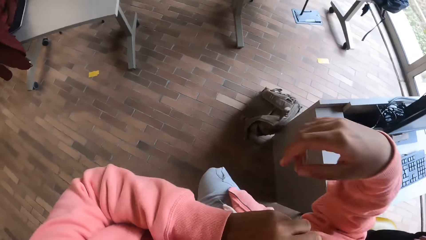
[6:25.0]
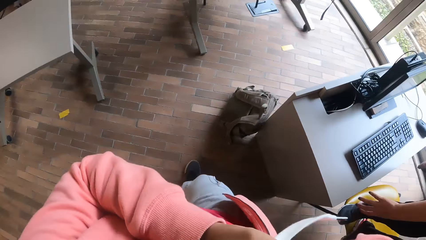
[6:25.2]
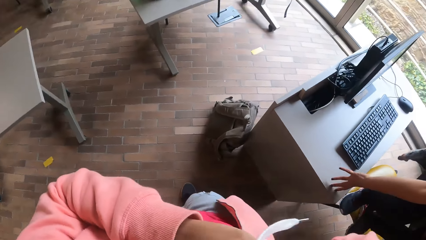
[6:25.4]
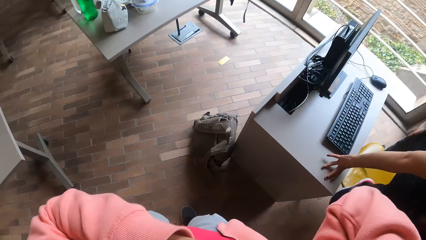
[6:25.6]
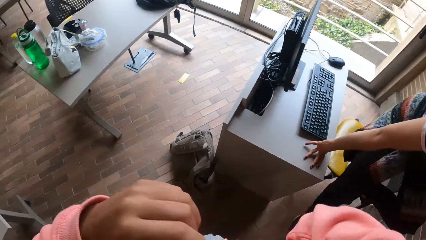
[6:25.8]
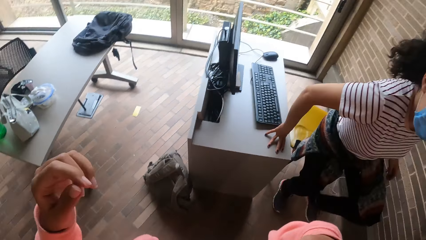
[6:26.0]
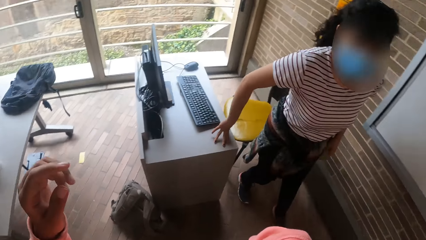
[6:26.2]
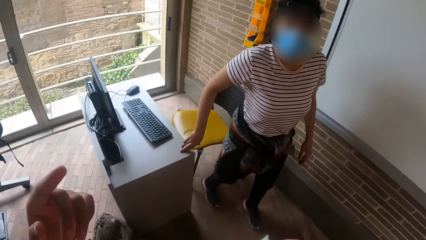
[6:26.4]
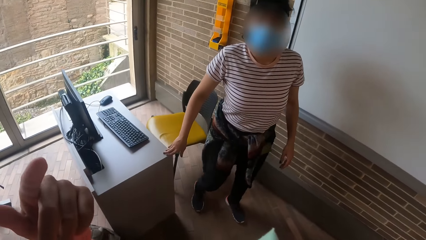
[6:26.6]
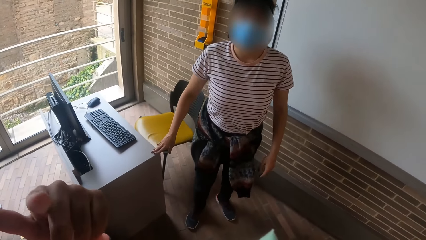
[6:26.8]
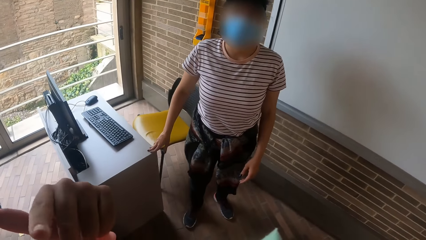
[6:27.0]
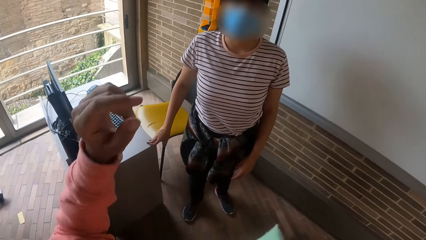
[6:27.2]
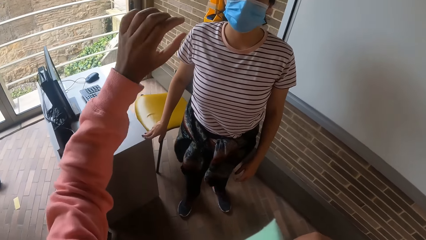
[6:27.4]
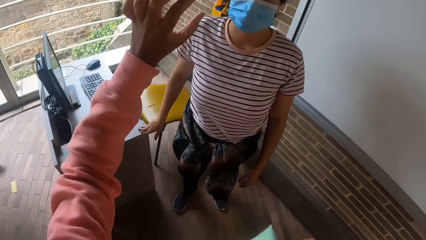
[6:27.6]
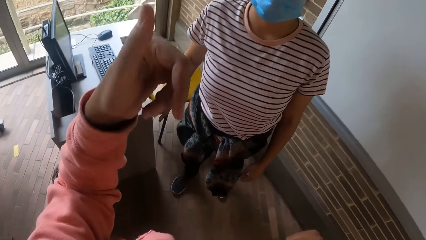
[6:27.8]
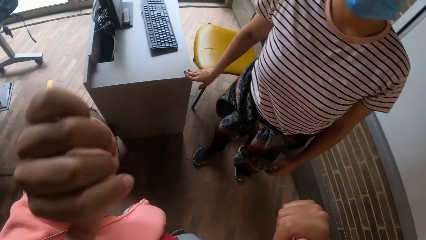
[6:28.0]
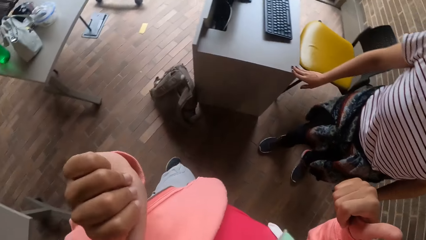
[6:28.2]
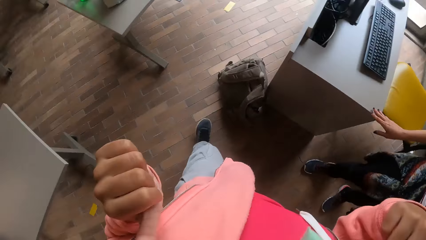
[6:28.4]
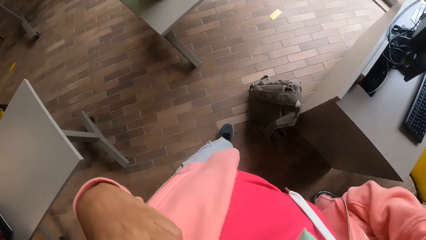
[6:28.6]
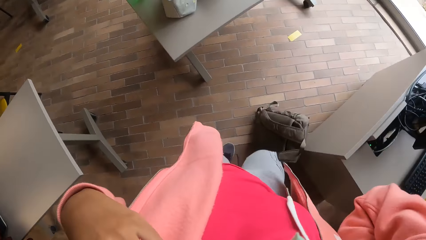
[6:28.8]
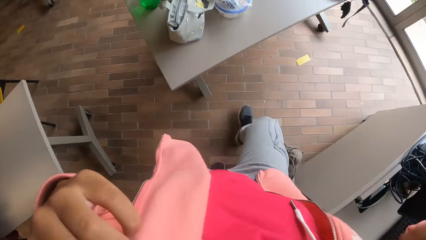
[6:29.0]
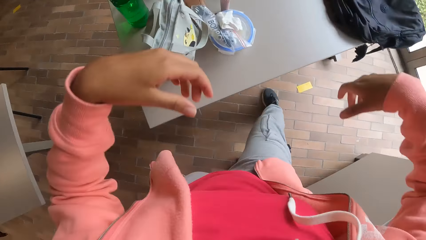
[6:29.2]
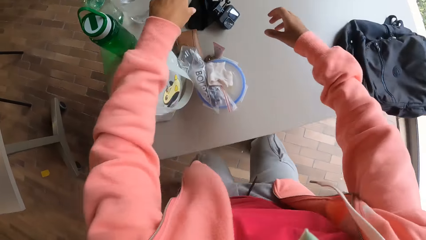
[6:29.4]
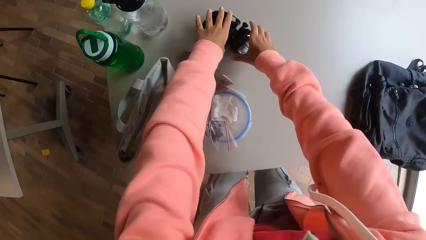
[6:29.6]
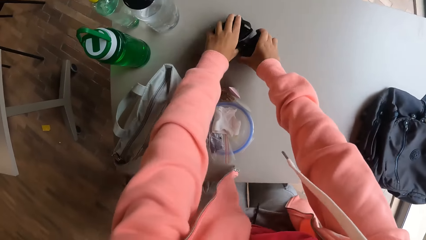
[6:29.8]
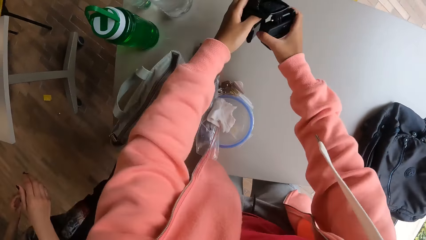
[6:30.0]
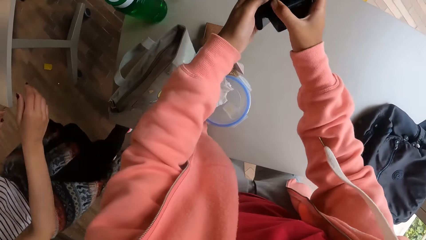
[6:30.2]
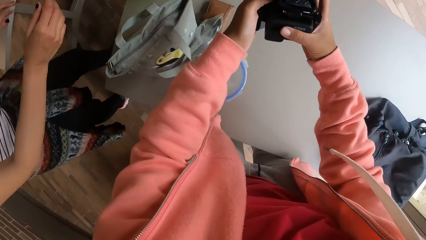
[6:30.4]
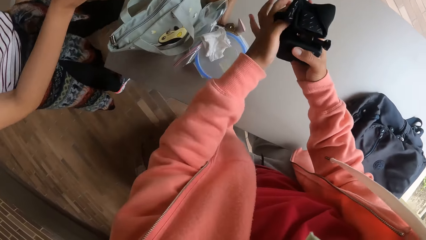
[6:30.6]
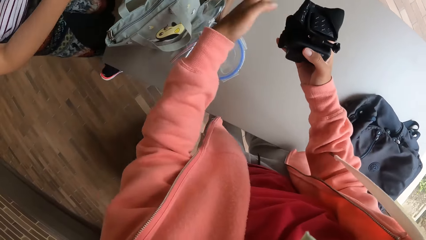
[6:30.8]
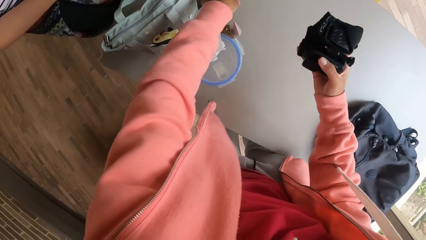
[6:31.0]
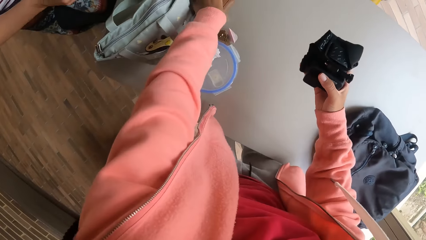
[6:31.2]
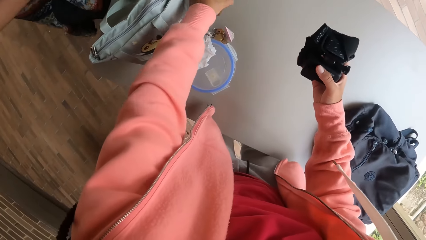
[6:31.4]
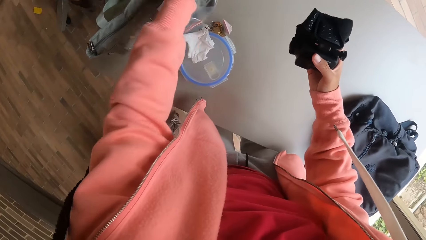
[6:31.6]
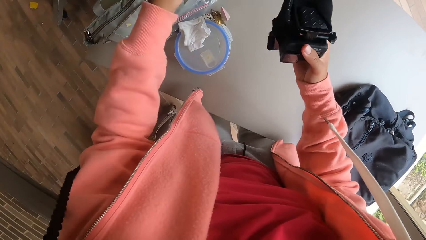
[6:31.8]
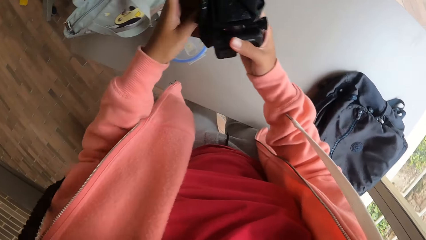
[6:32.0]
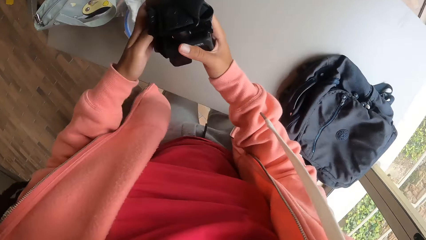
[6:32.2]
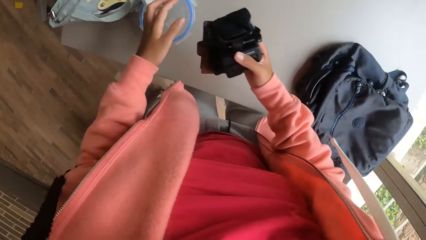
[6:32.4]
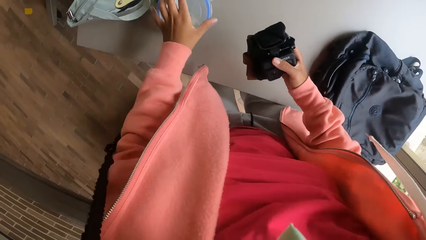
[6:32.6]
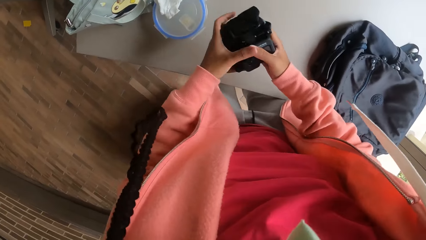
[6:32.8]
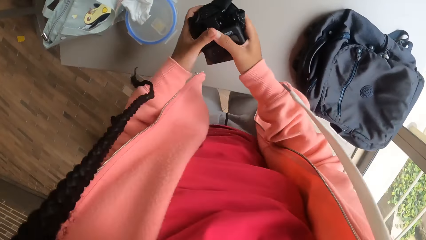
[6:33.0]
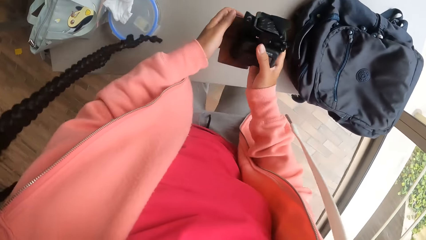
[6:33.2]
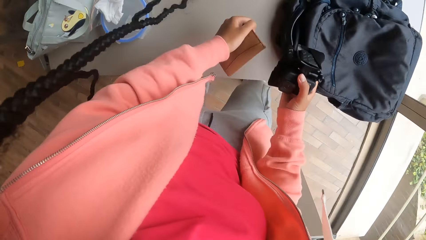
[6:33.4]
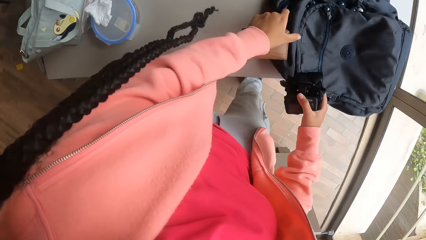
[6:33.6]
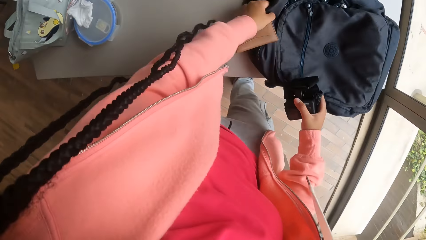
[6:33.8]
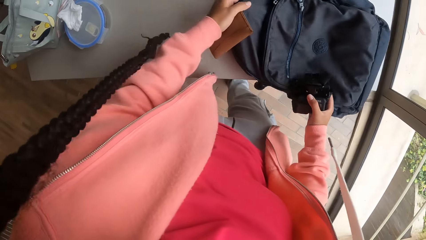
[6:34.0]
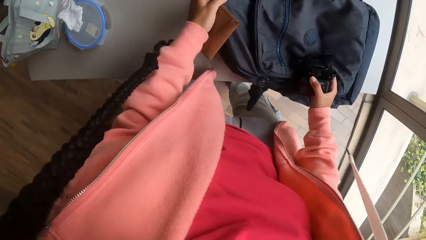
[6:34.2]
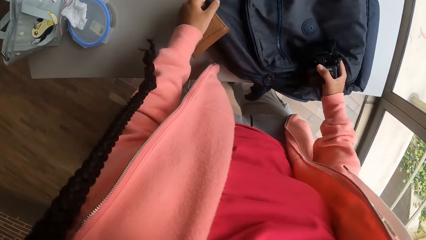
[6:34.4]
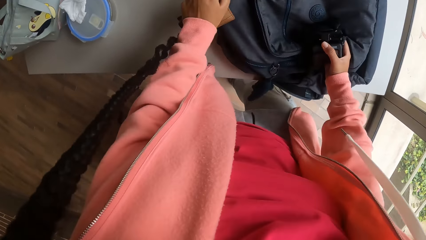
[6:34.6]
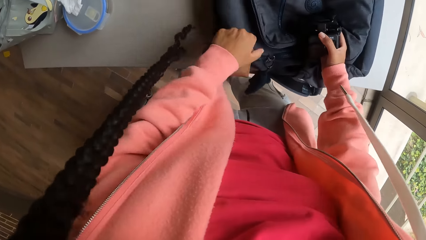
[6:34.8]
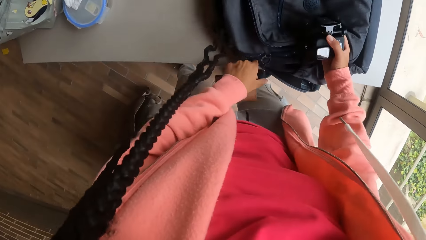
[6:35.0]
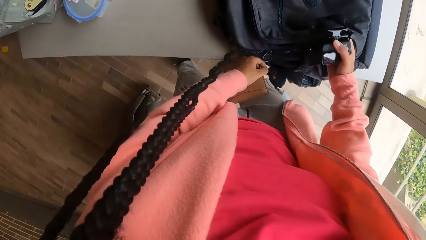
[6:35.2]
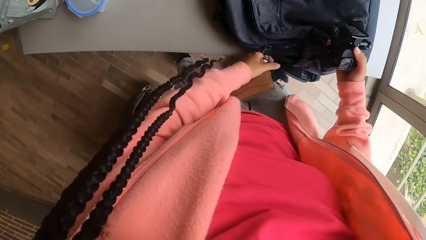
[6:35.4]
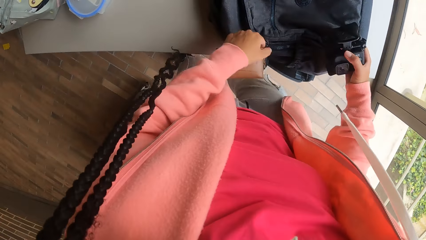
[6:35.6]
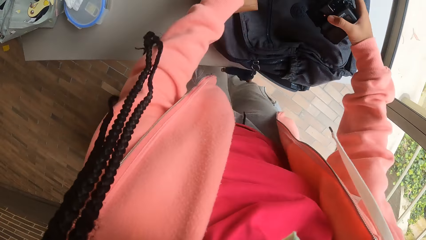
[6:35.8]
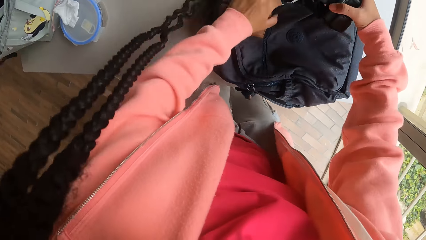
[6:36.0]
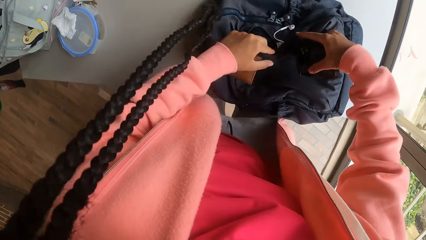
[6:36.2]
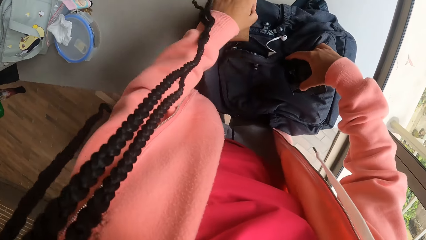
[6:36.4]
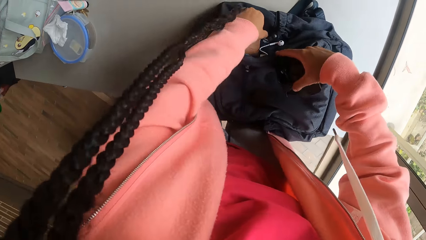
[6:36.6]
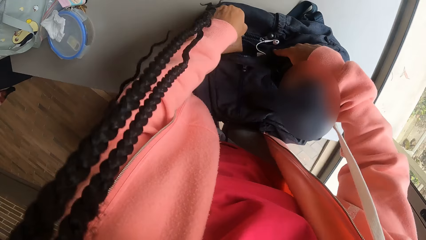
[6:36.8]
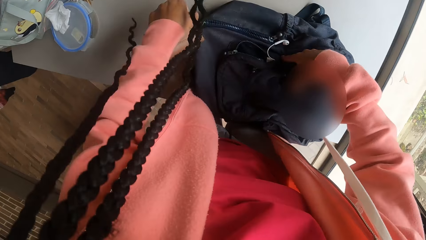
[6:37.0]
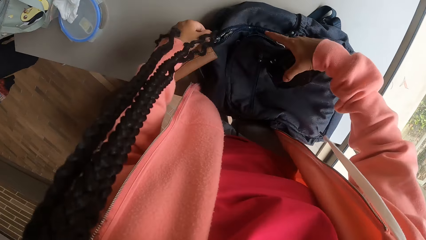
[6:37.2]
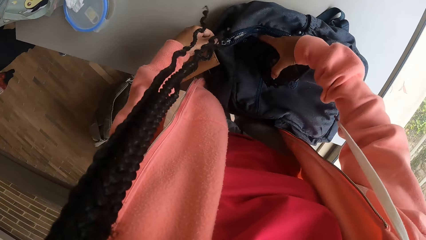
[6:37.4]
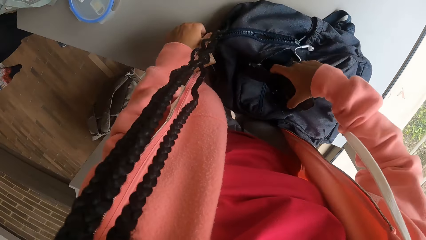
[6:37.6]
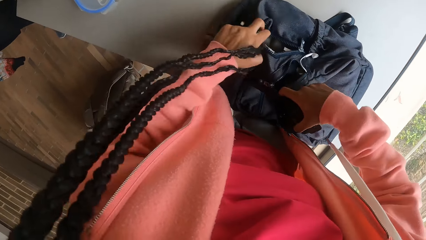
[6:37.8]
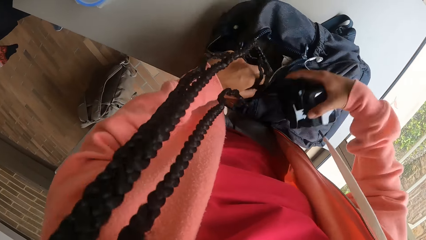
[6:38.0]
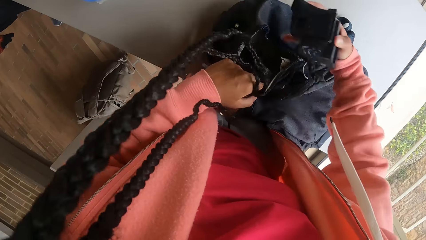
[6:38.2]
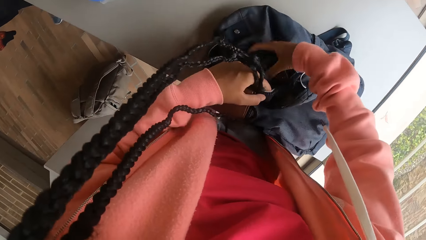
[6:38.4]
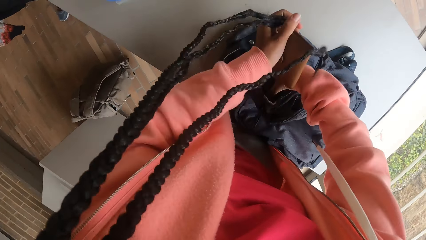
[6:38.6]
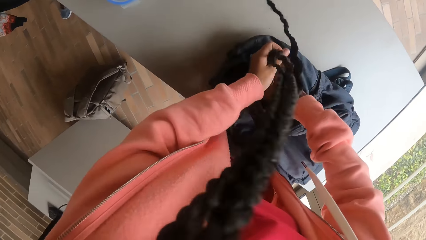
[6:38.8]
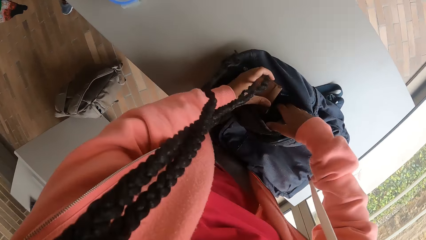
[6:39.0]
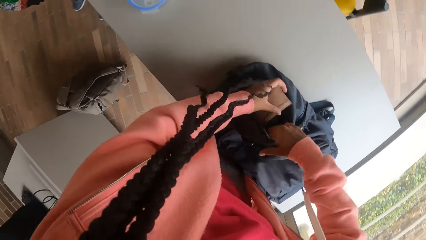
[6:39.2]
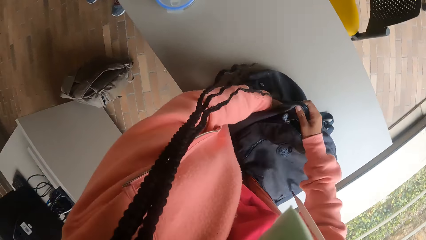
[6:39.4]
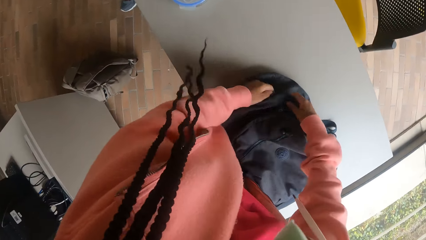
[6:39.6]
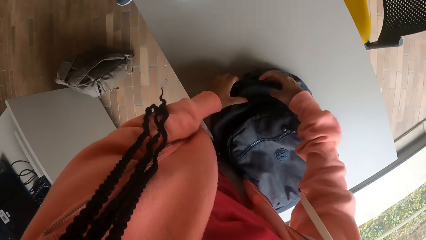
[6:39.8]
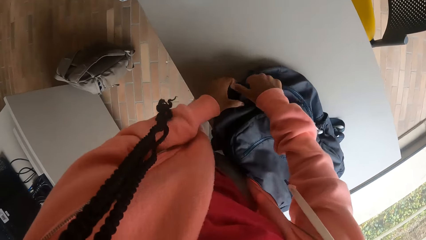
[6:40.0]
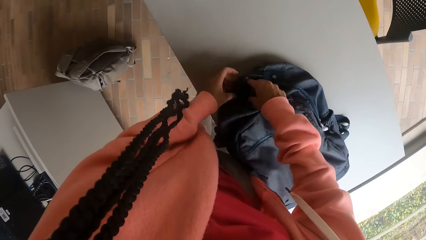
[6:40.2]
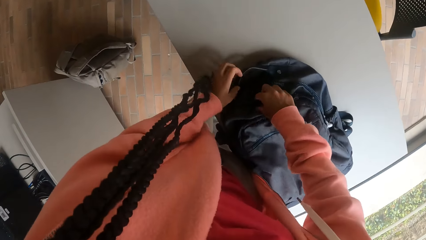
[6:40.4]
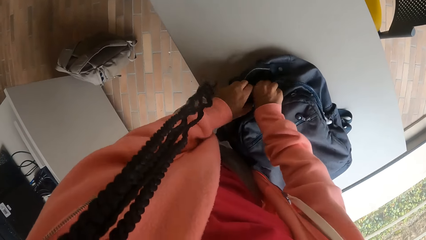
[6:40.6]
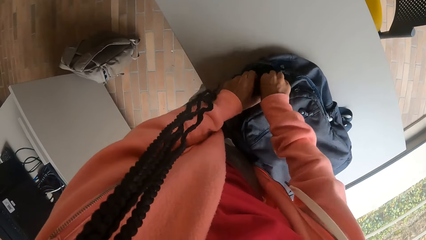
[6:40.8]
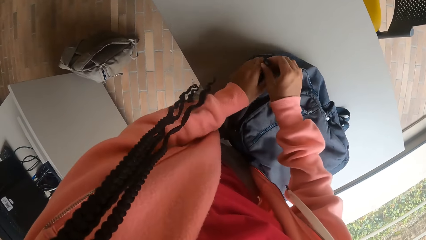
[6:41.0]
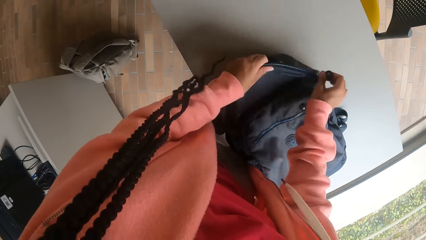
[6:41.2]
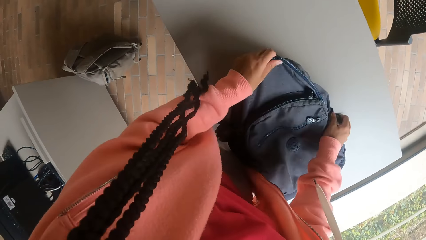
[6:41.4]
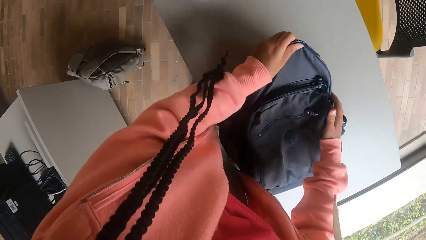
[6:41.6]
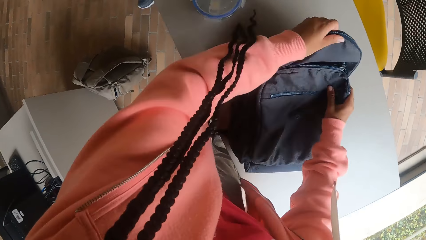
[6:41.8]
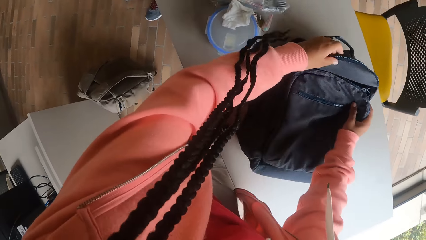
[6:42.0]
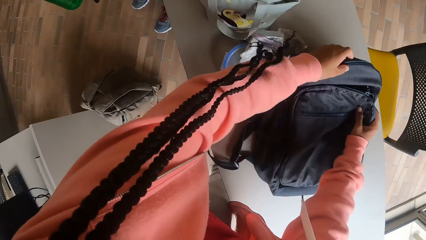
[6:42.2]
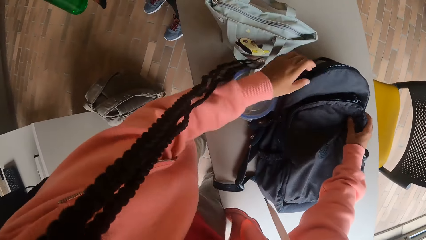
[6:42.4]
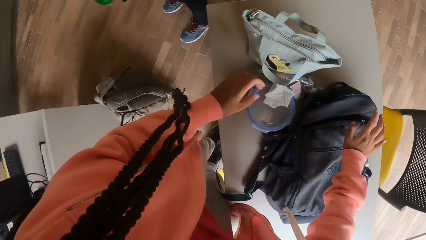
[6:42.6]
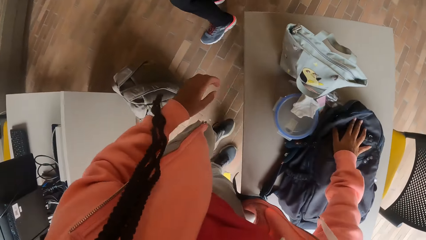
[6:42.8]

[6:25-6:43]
The camera wearer interacts with the woman. She picks up a camera from the desk with both hands. She picks up a wallet from the table with her left hand. She puts the camera and the wallet in a bag on the desk with both hands. She opens the bag. She drops the camera and the purse. She closes the bag. She moves the bag on the desk with both hands.
